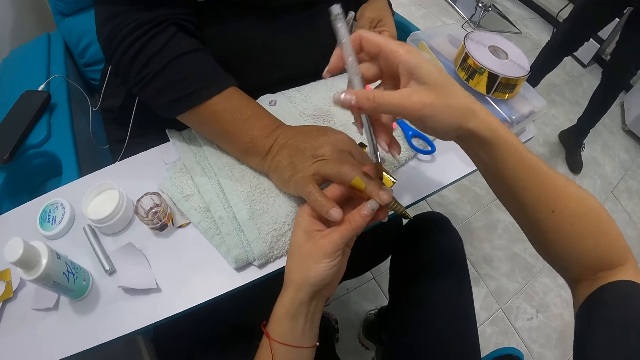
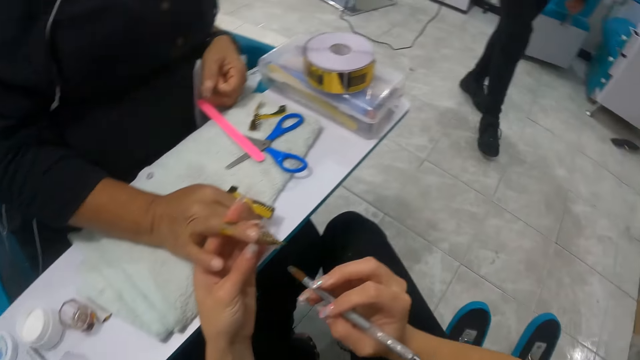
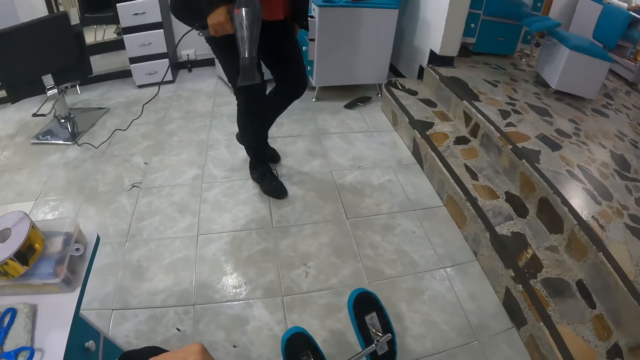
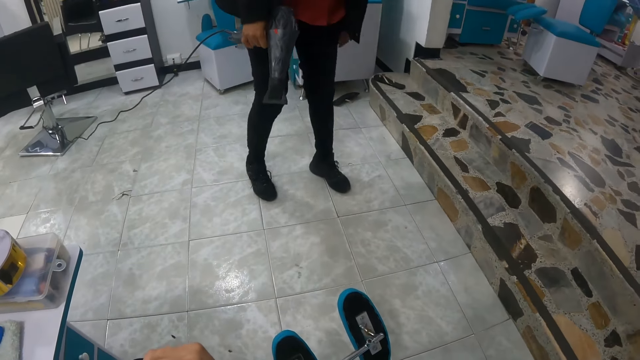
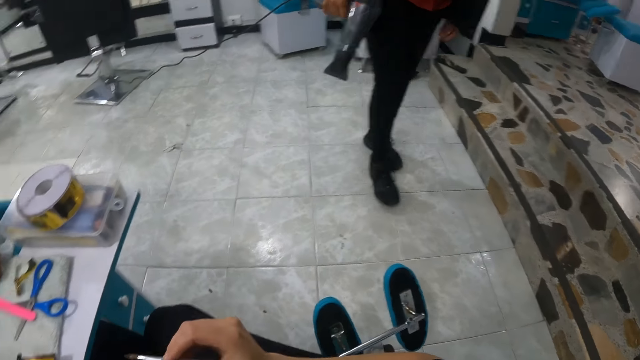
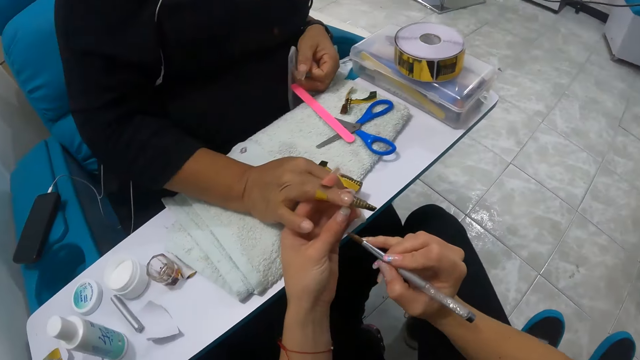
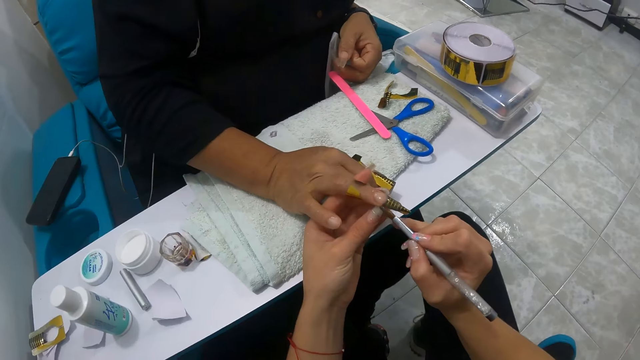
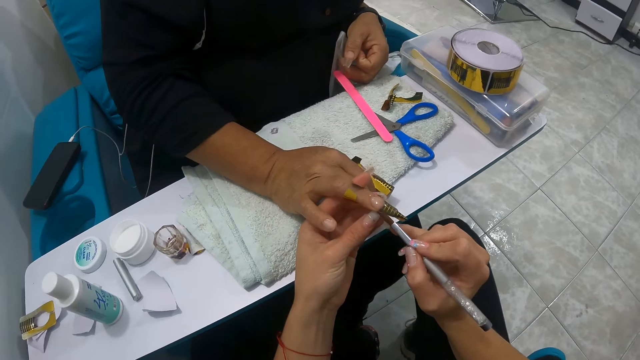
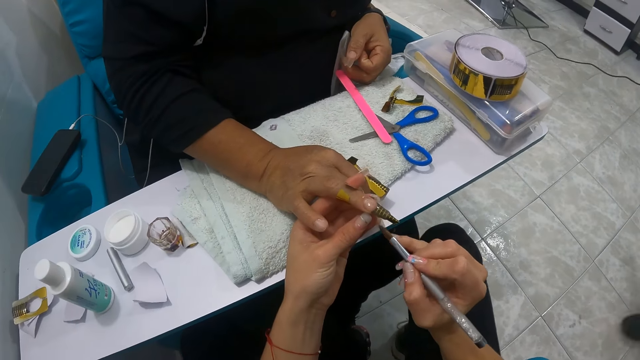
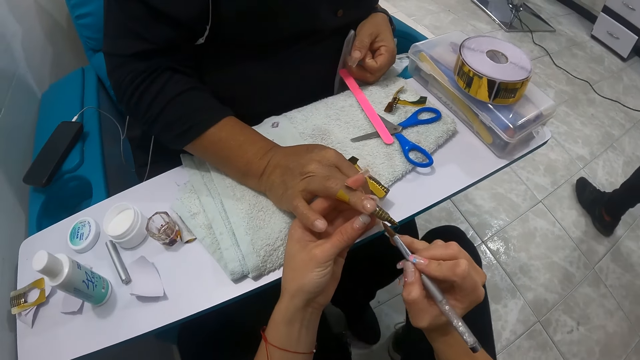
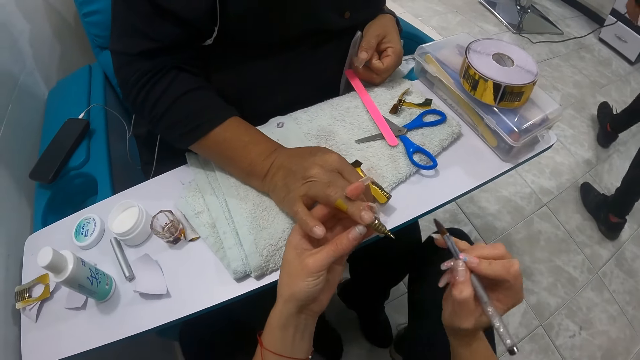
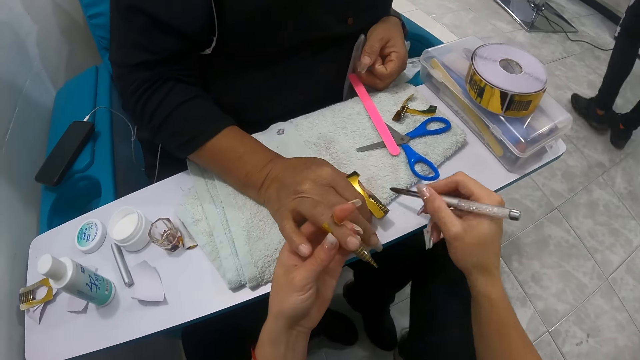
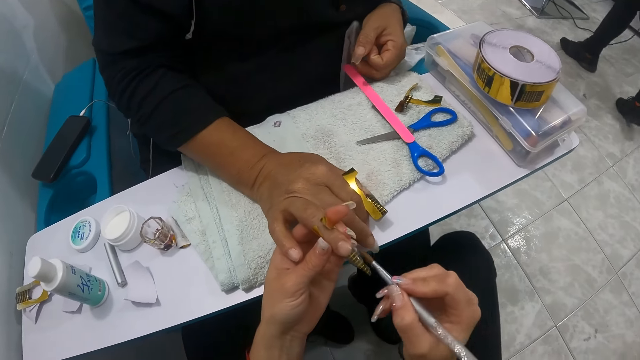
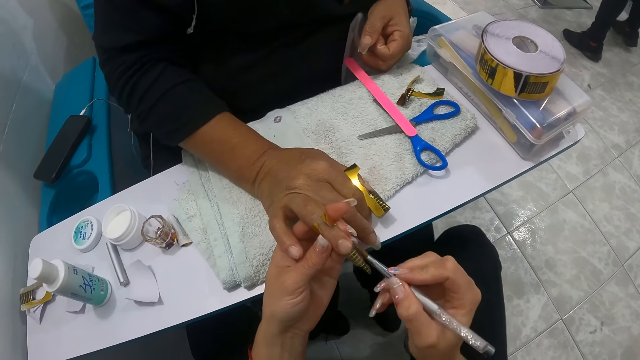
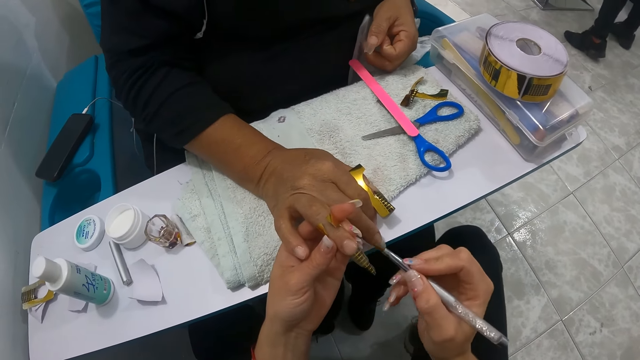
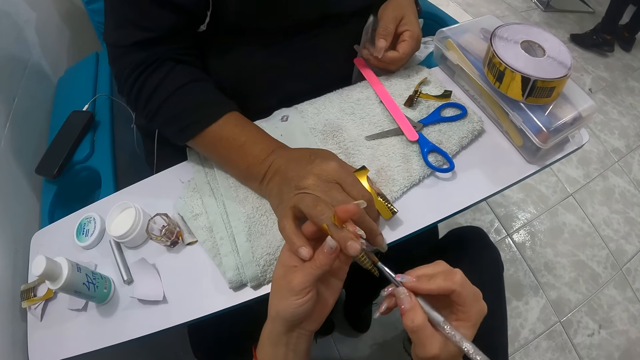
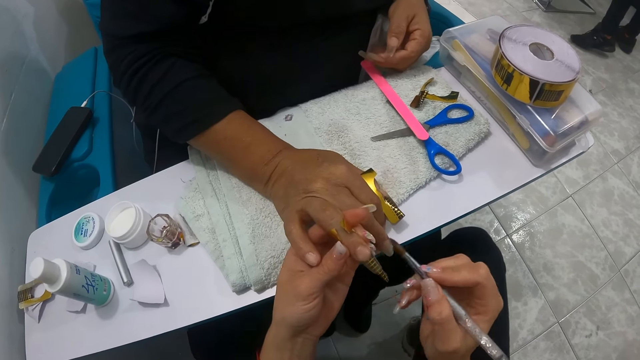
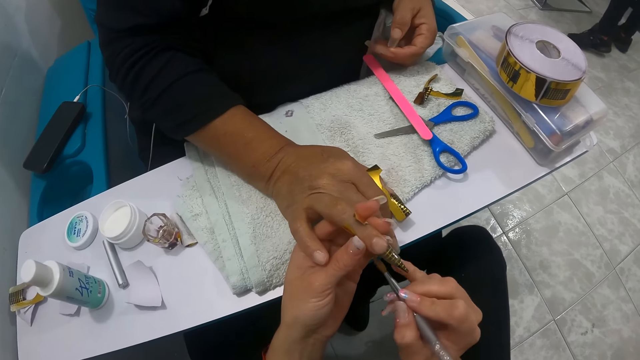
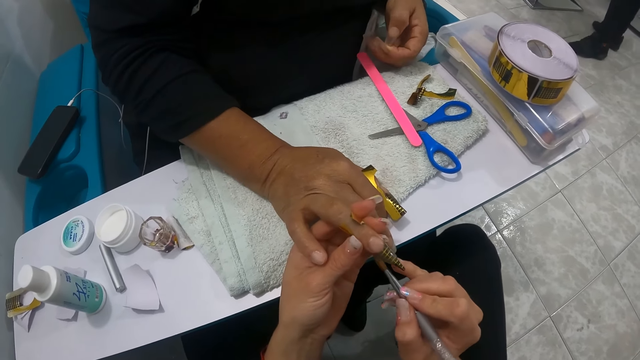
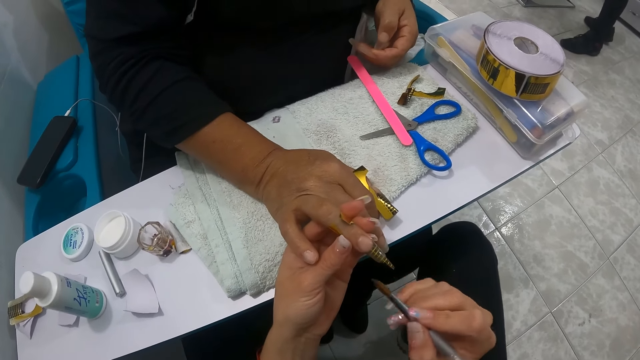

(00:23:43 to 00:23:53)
The camera wearer dabs the acrylic brush on the napkin on the pedicure chair table with her right hand. She applies the nail cream on the woman's right fingernail with the acrylic nail brush in her right hand.

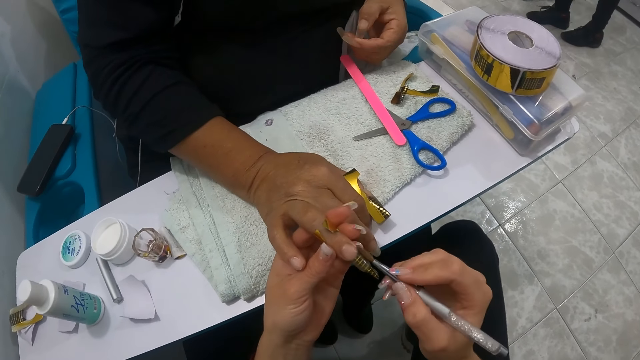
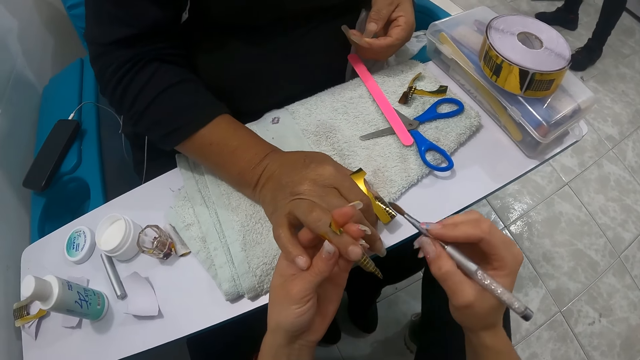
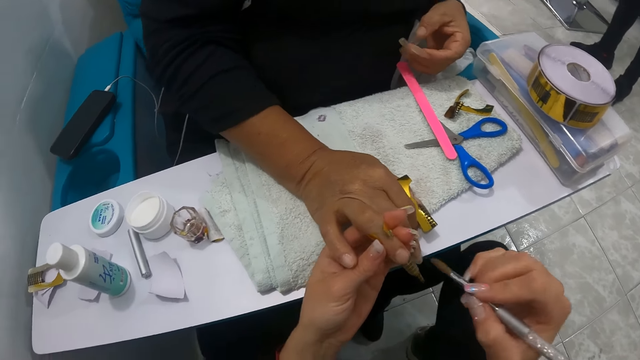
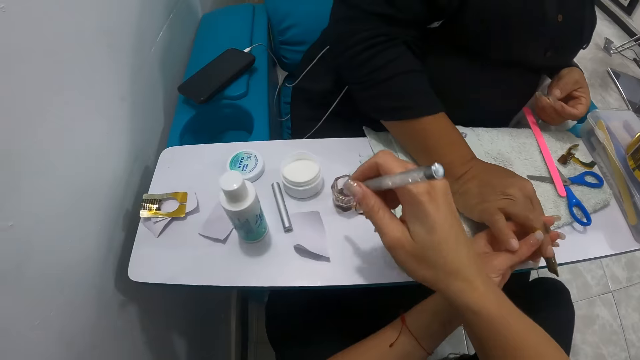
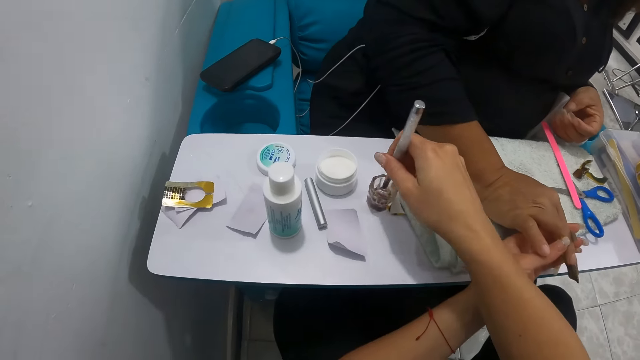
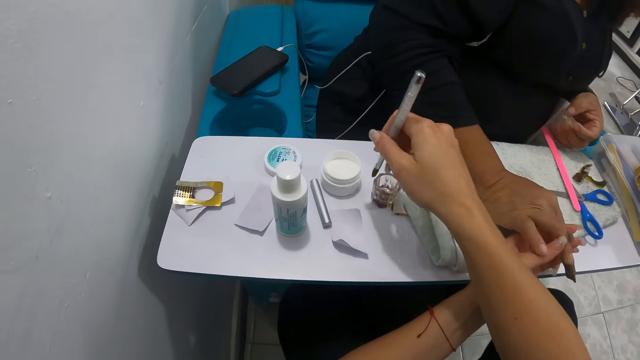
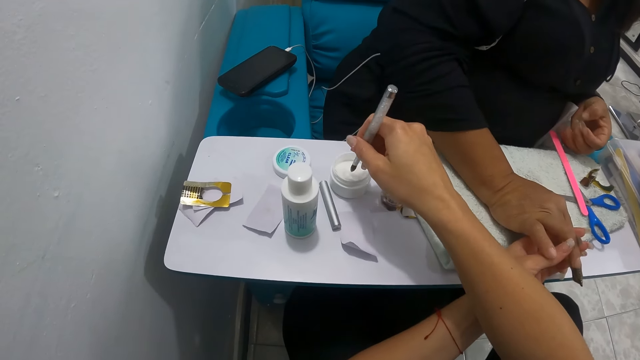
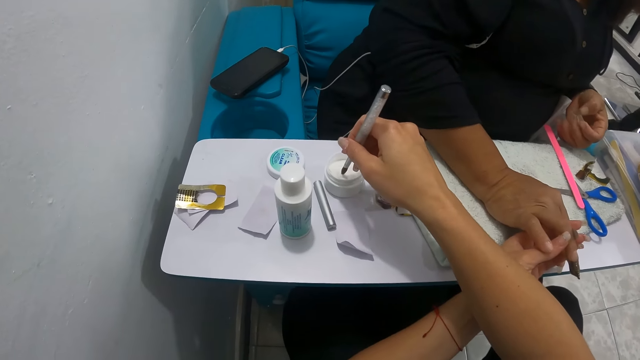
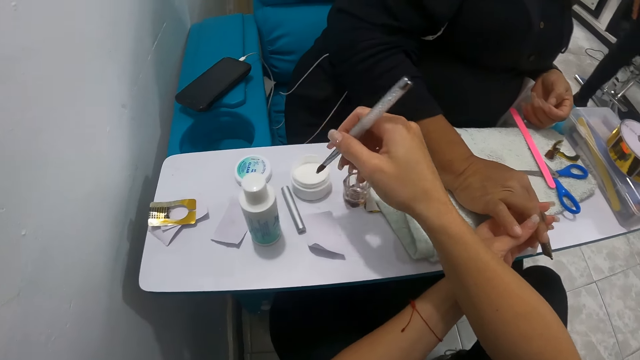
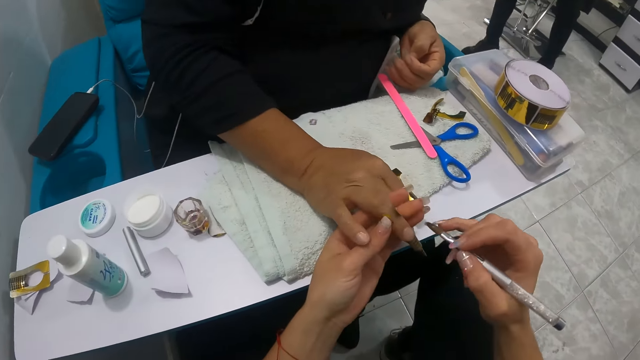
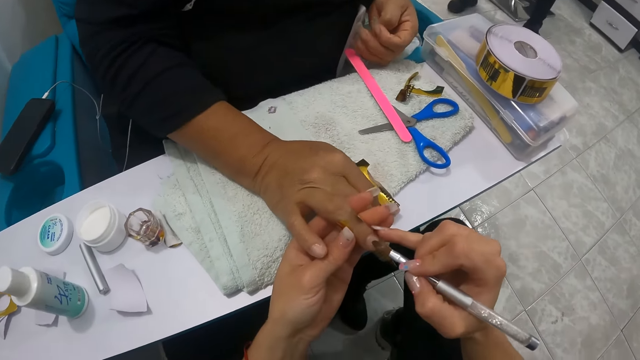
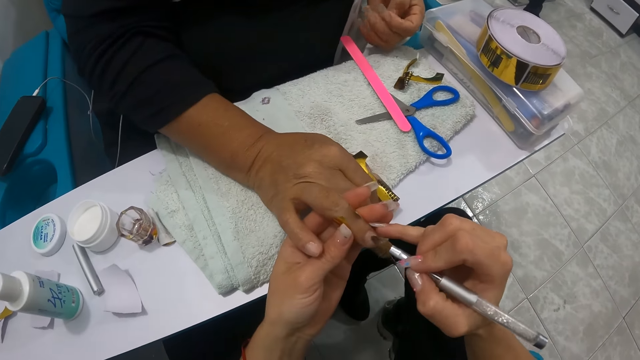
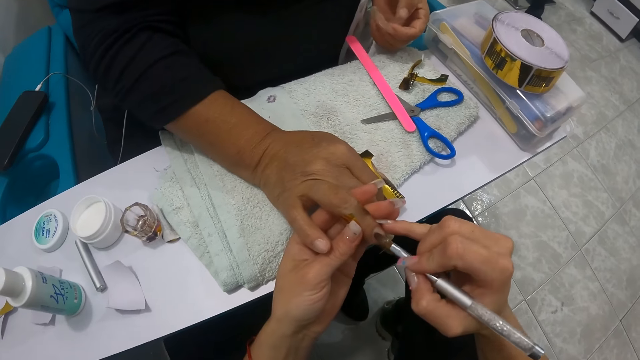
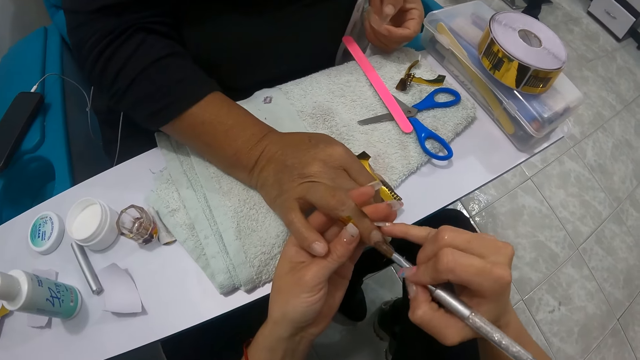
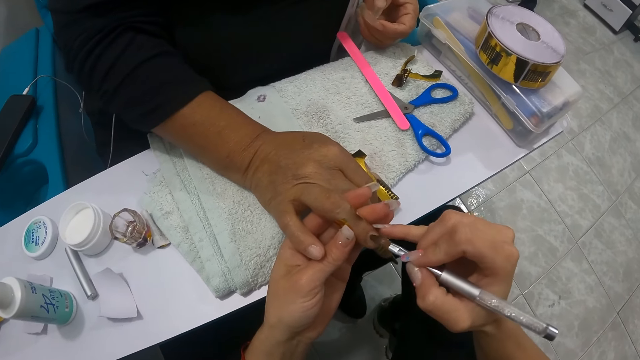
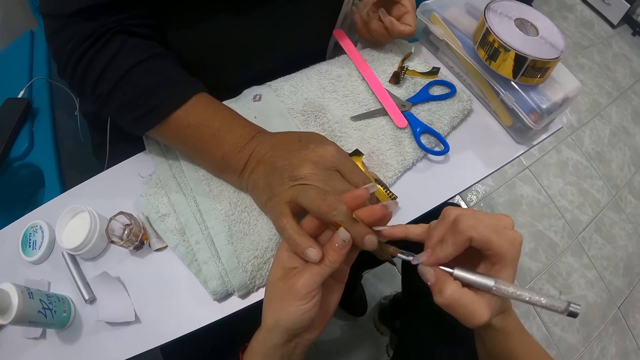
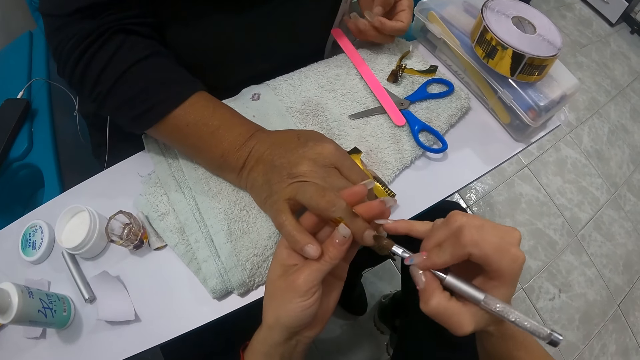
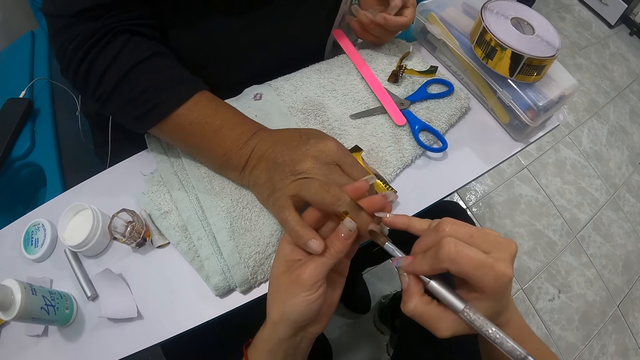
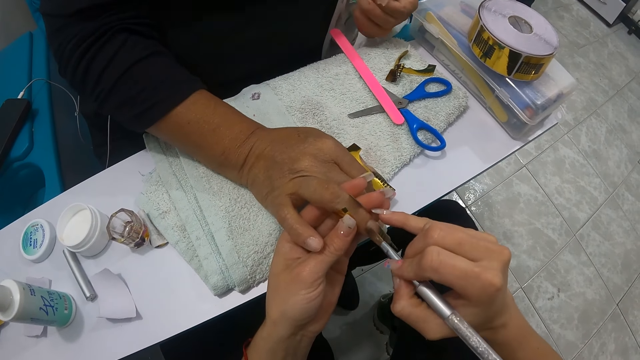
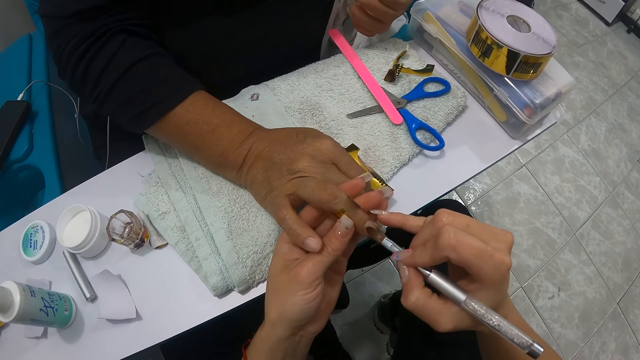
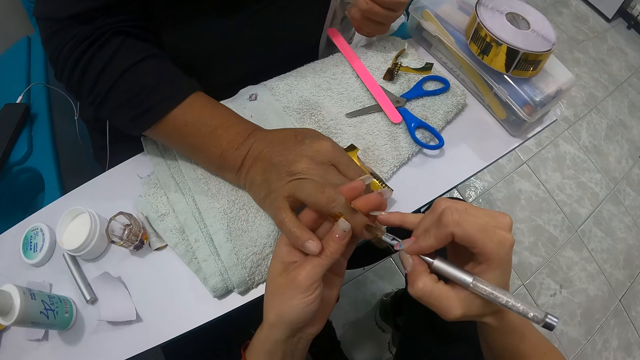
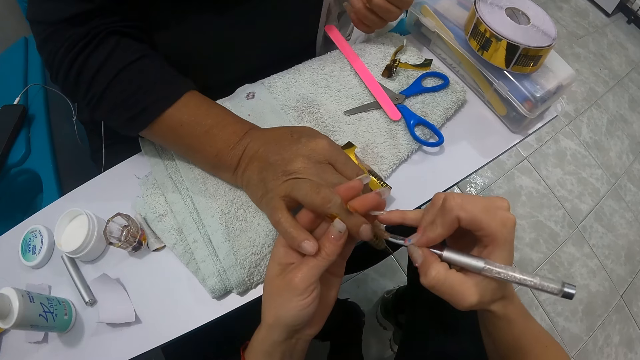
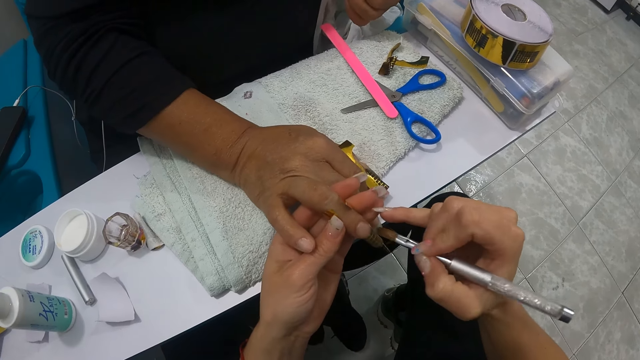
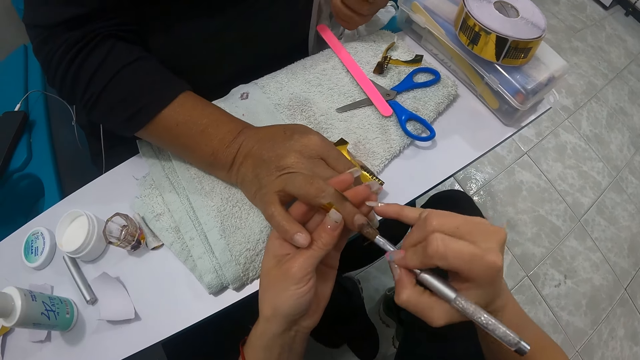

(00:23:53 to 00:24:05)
The camera wearer deepens the acrylic brush in her right hand into the glass container of water on the pedicure chair table. She touches some nail cream in the container on the pedicure chair table with the acrylic brush in her right hand. She applies the nail cream on the woman's right fingernail with the acrylic nail brush in her right hand.
